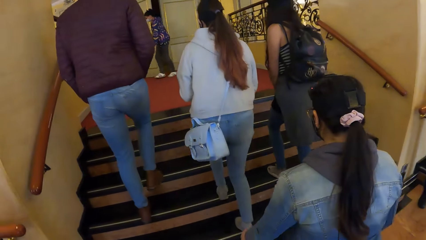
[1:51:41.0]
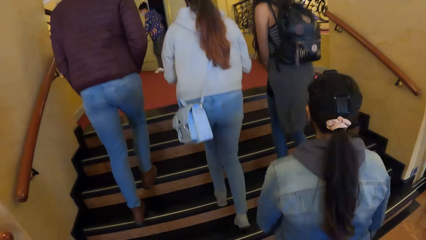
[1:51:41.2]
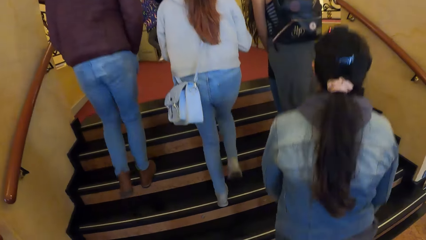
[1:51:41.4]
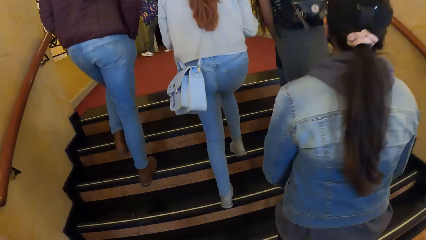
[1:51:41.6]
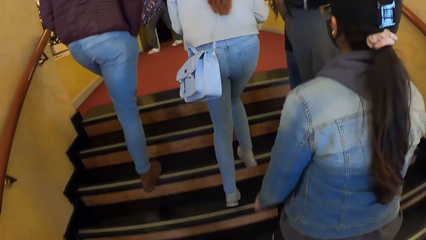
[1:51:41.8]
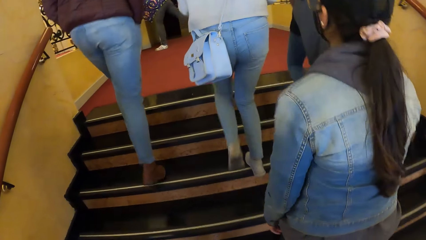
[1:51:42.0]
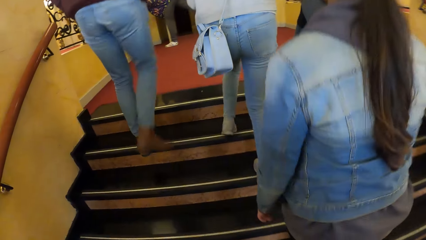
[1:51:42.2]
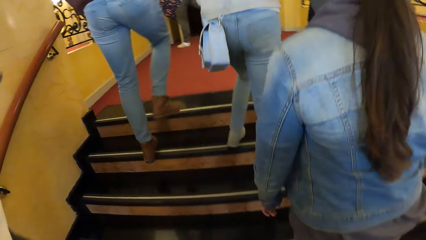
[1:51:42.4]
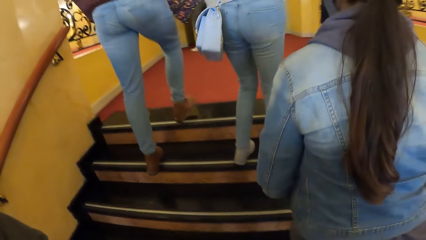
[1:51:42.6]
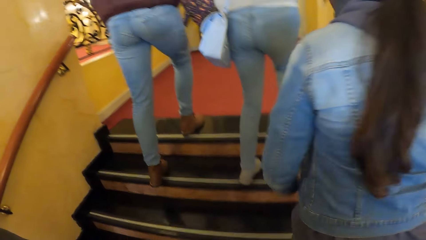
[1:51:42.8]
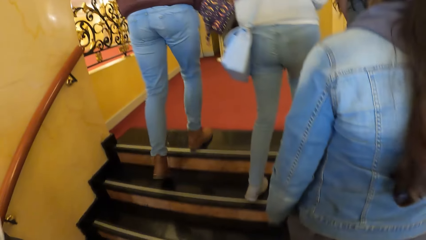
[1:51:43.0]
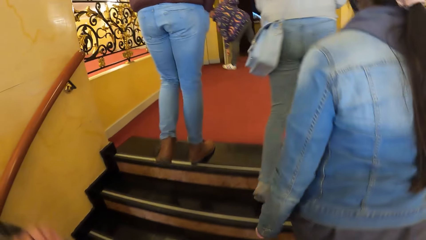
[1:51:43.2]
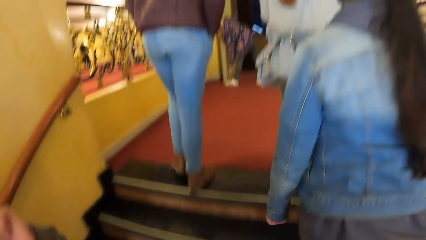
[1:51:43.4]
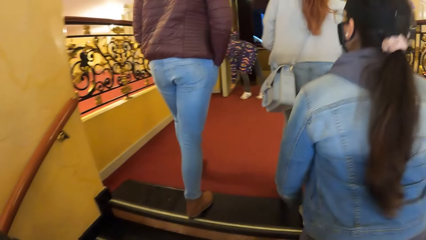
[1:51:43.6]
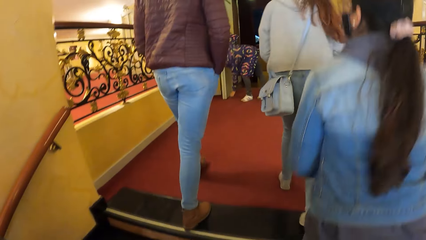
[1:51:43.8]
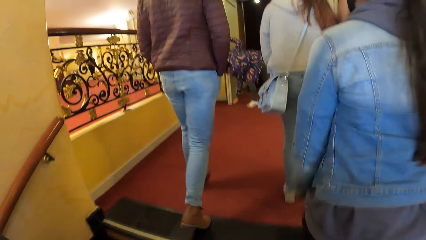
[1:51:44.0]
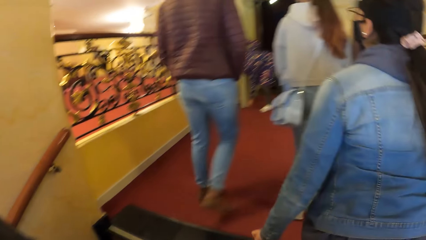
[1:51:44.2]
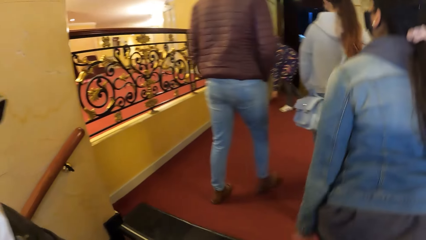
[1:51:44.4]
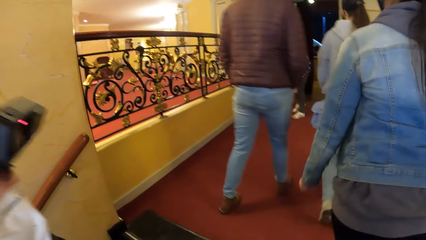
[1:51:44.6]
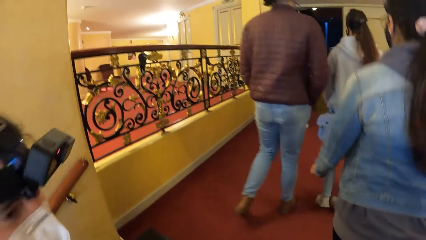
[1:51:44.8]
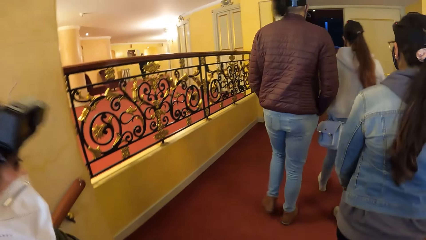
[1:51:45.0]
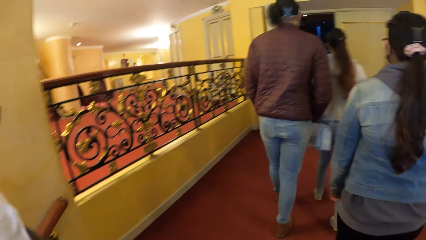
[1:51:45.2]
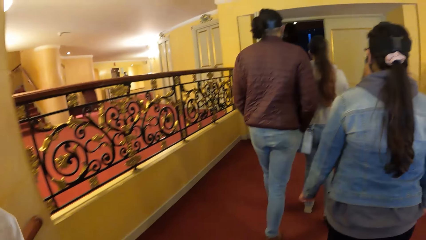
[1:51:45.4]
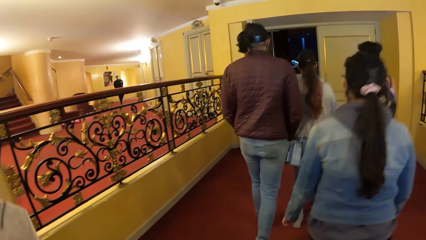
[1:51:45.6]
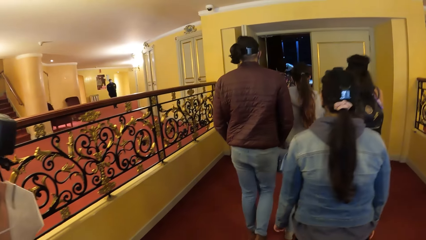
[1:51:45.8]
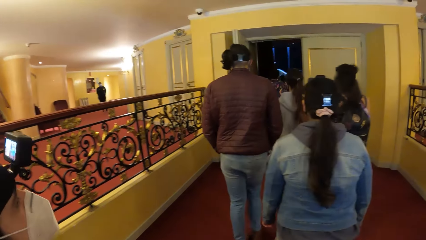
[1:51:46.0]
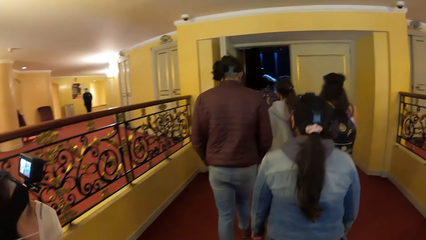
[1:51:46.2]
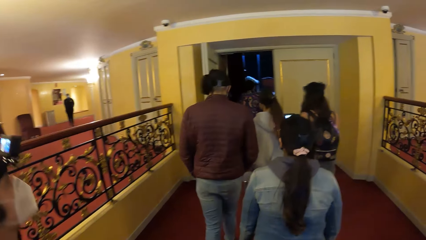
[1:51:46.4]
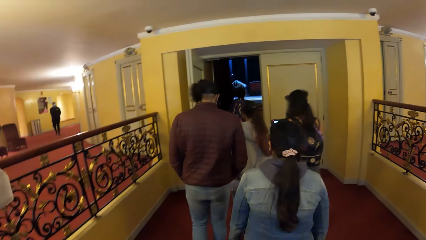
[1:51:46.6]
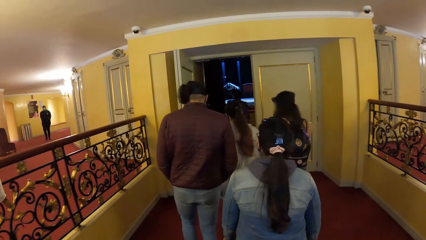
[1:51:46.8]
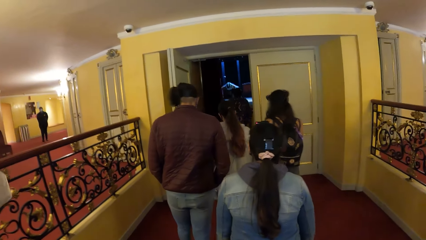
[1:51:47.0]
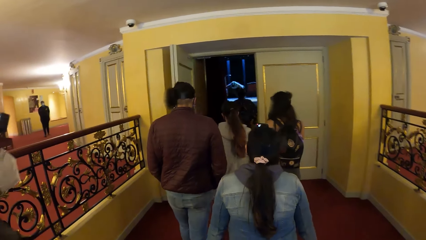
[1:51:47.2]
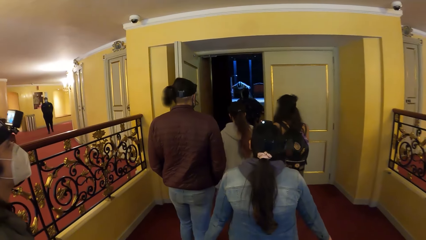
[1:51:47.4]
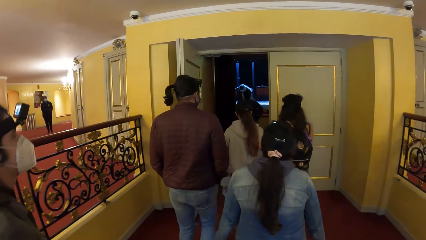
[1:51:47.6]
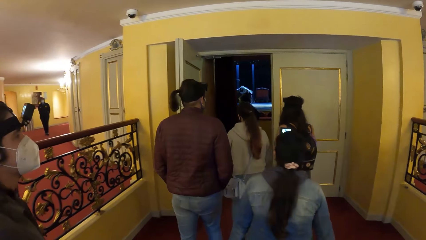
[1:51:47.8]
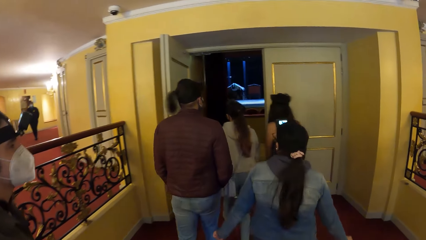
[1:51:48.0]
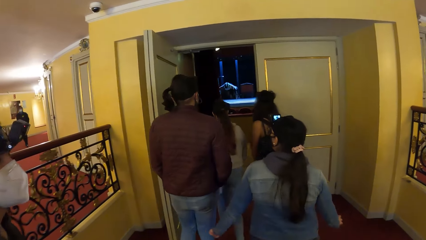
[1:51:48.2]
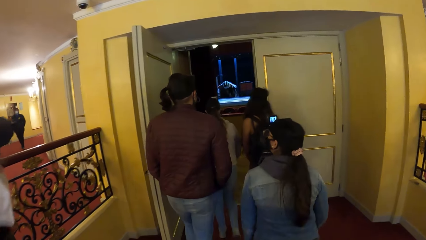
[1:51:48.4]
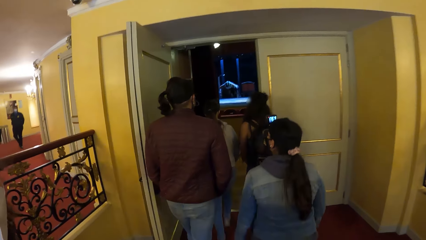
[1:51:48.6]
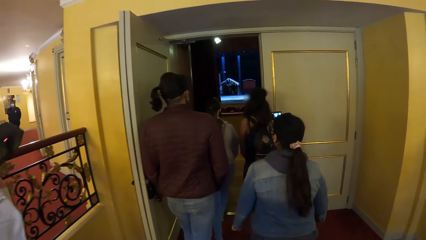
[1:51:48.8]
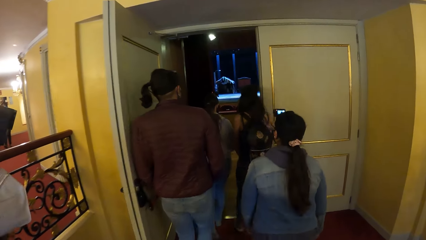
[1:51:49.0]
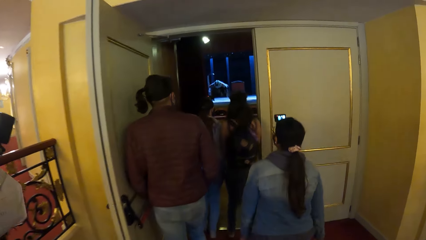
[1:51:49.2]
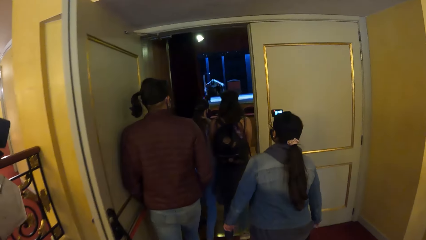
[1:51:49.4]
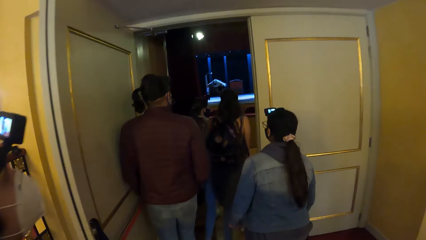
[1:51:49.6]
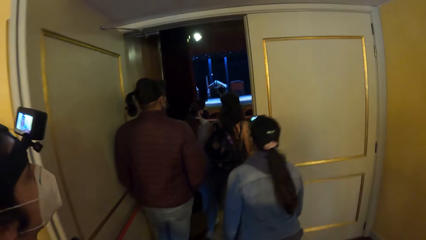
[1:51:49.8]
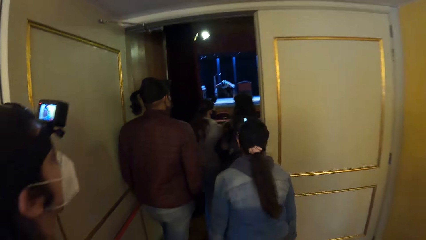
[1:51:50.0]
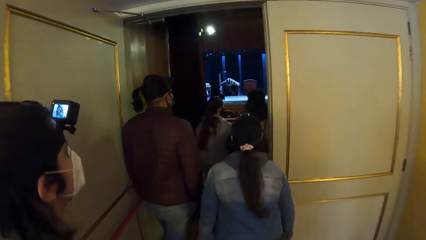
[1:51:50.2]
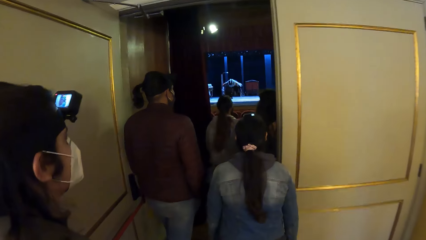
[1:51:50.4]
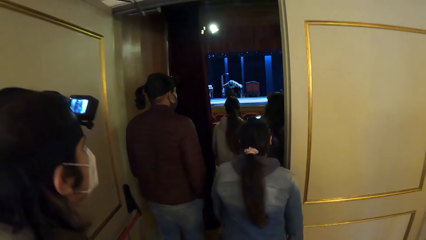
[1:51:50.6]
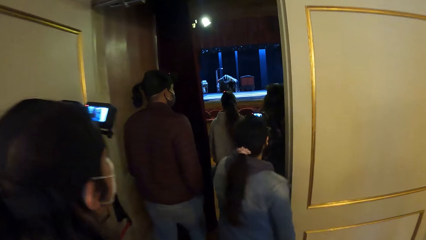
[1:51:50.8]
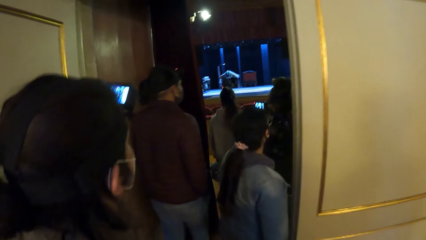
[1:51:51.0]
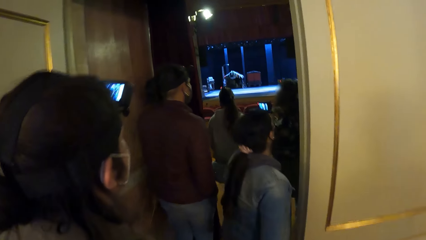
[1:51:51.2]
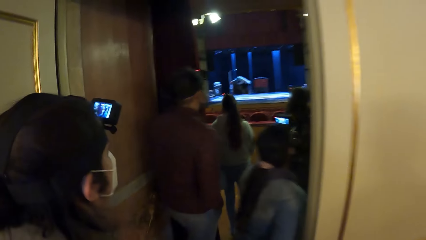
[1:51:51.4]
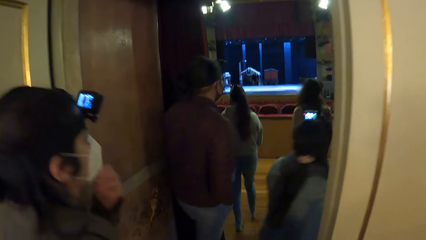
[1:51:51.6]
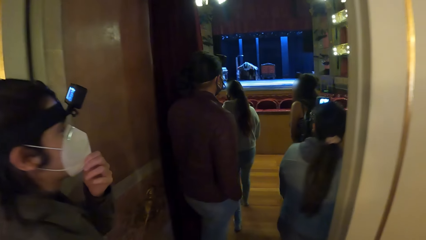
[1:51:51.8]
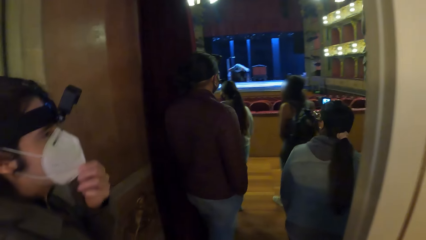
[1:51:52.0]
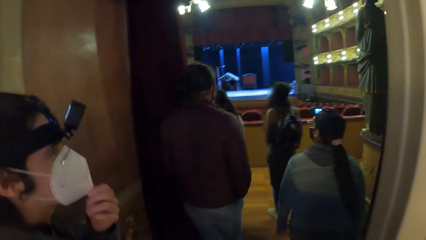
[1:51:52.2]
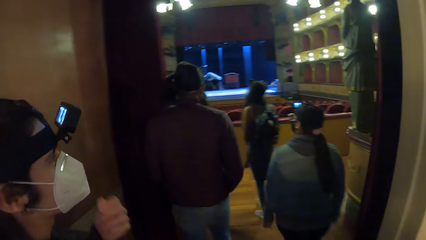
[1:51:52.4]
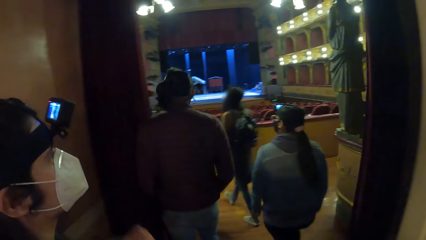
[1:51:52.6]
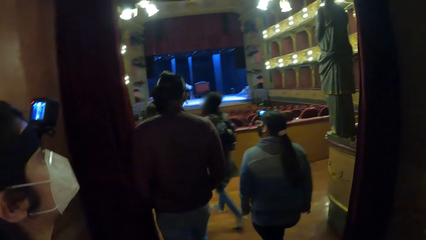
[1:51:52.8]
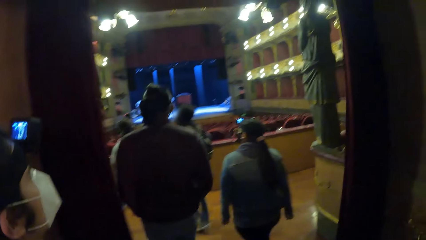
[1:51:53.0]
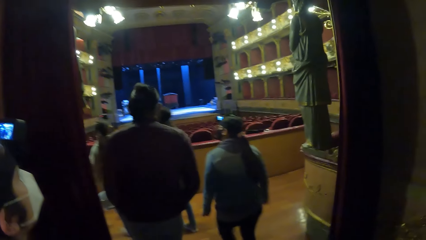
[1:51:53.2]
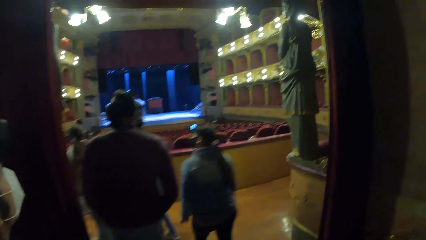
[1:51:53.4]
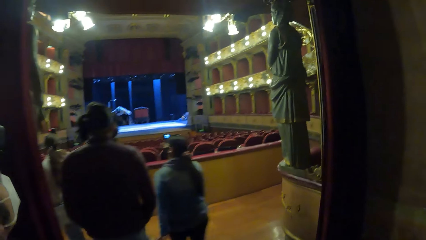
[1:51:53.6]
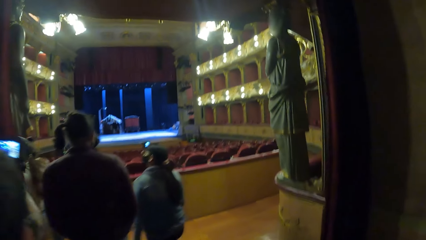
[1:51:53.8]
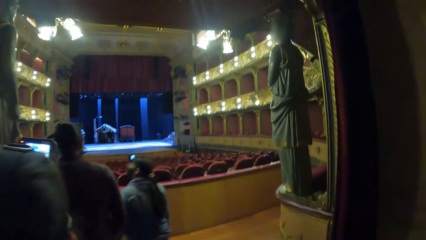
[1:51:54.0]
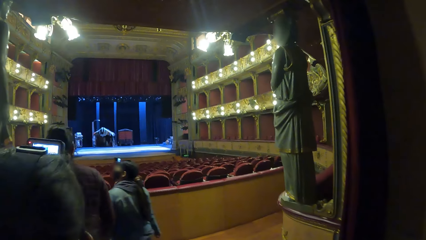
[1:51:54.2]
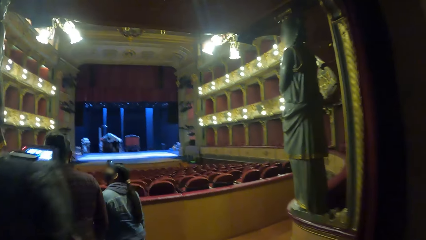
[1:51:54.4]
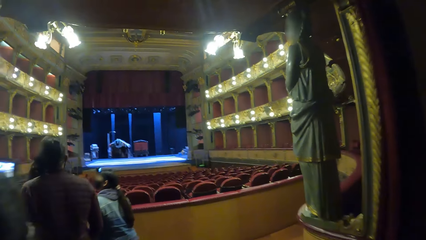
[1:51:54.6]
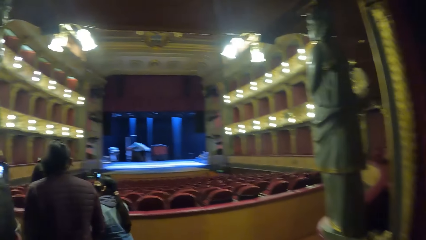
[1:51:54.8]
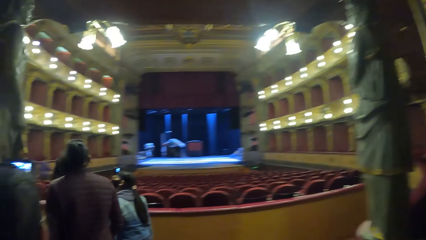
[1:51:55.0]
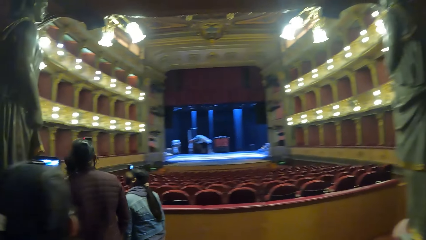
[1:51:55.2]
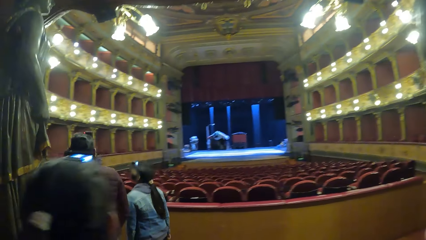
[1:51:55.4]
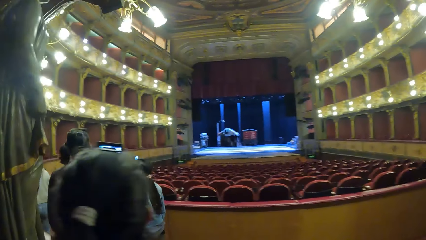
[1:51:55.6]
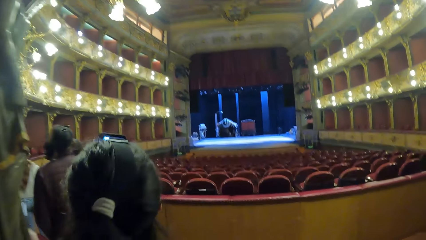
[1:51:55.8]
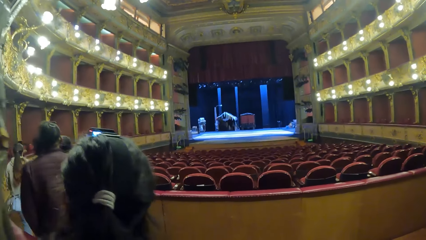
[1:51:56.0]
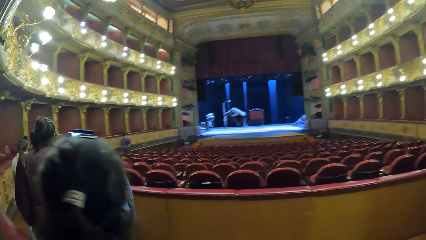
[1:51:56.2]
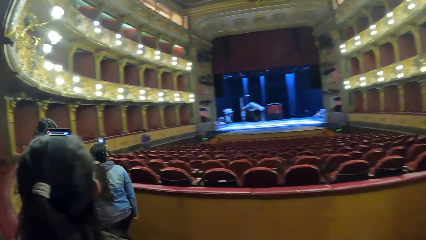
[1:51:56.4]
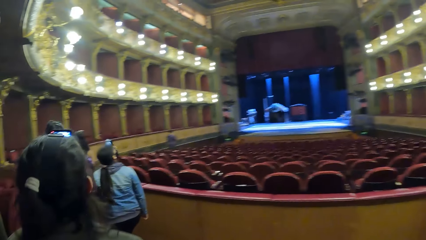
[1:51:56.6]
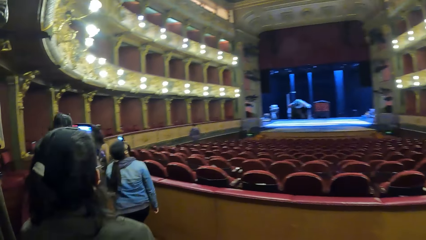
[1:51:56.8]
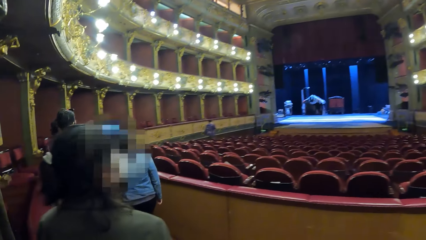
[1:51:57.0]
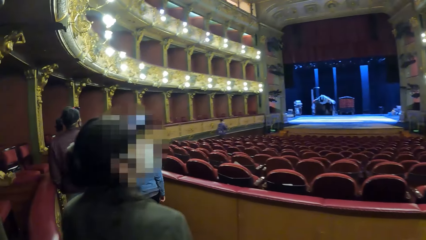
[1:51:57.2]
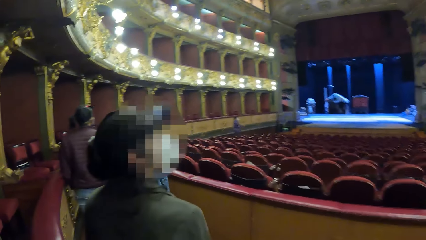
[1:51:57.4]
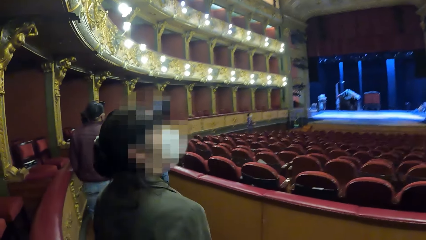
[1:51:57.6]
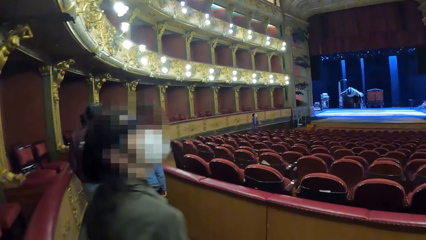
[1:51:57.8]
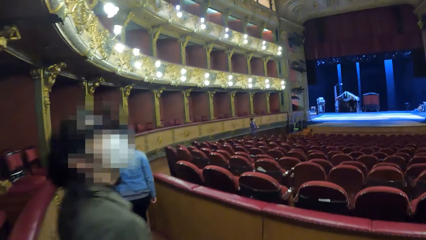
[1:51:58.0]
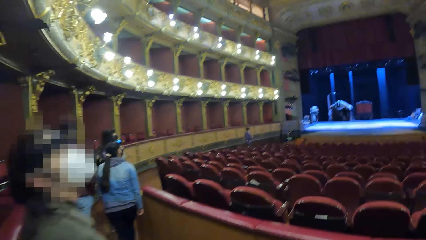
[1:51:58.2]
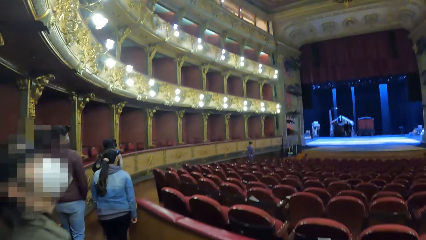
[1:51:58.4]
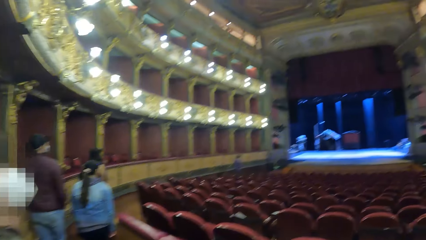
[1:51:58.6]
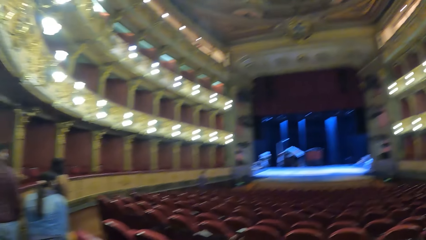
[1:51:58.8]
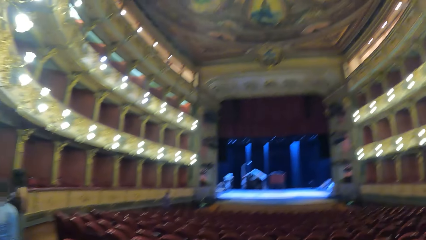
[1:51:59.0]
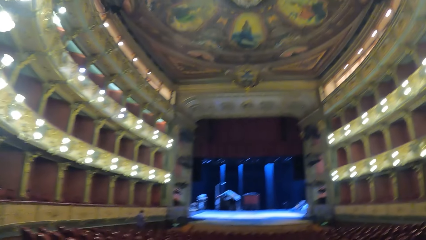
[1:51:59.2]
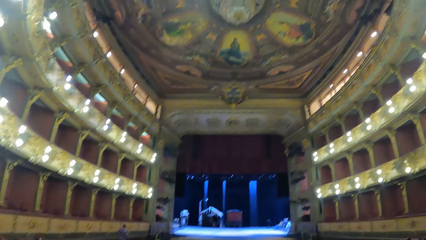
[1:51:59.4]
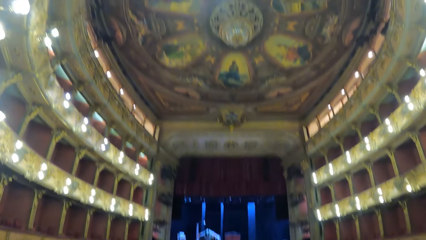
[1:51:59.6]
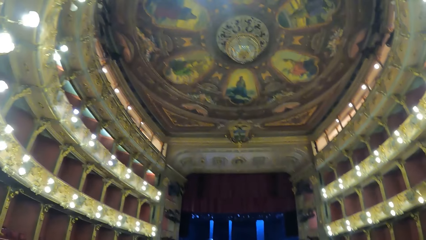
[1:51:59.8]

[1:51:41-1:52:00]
The camera wearer walks up the staircase. They walk around. A man adjusts the facemask on his face with his left hand. The camera wearer walks into a cinema room.
